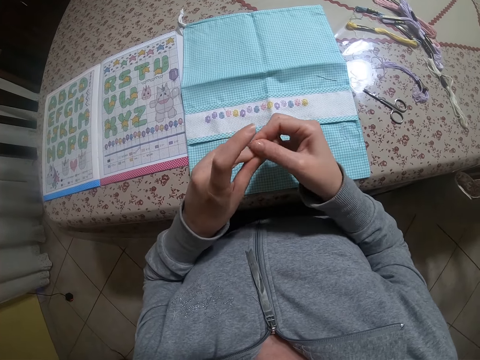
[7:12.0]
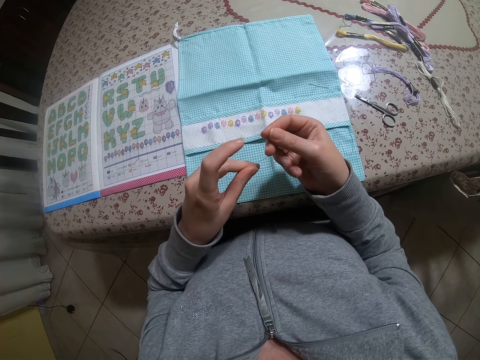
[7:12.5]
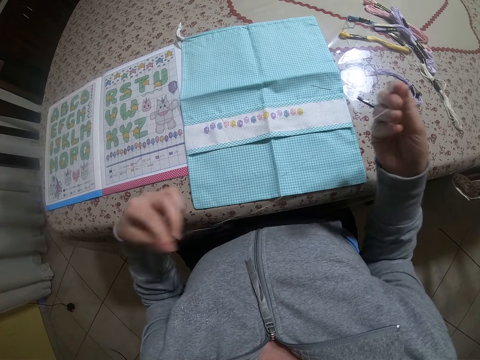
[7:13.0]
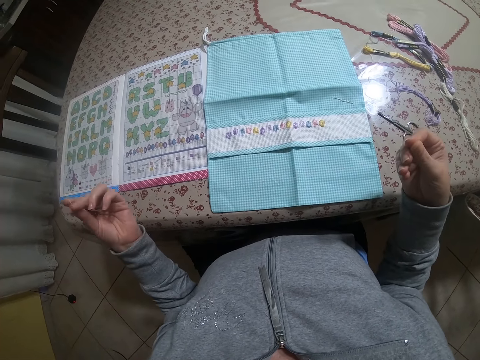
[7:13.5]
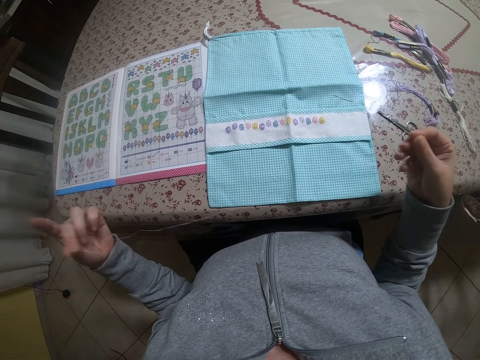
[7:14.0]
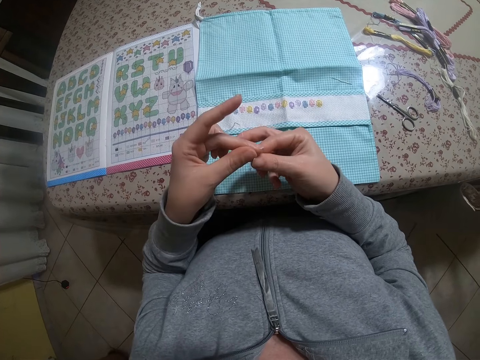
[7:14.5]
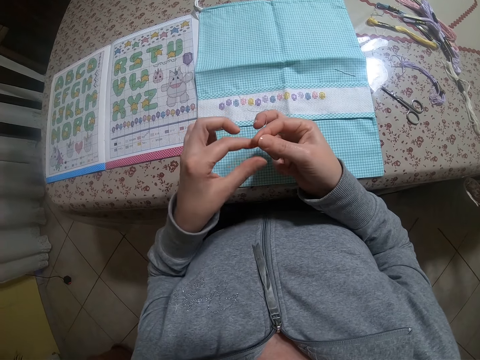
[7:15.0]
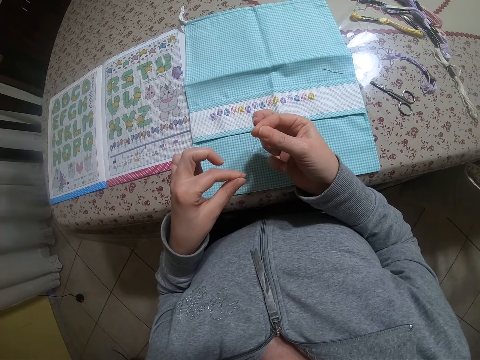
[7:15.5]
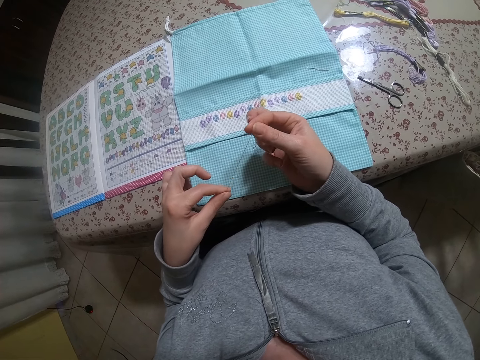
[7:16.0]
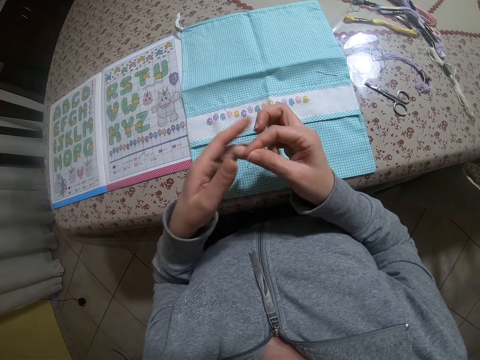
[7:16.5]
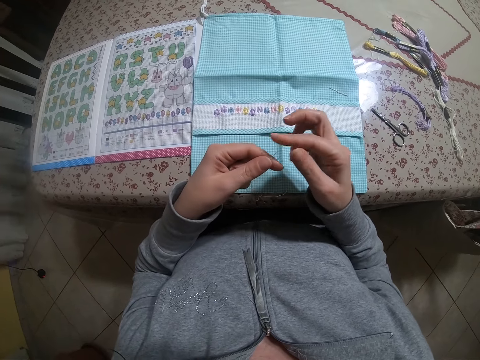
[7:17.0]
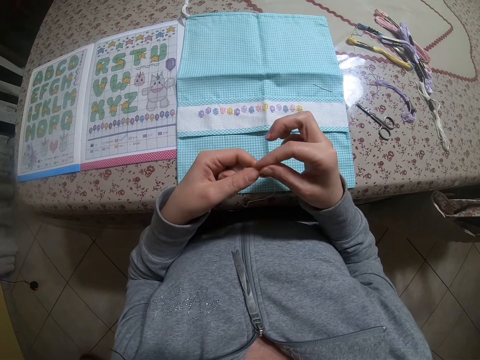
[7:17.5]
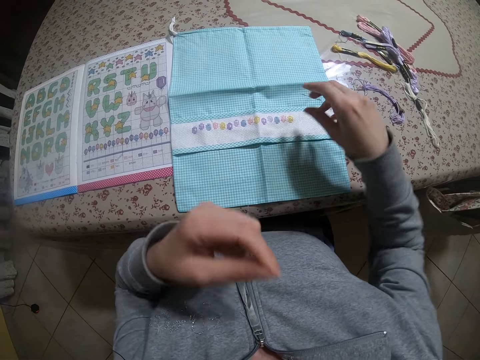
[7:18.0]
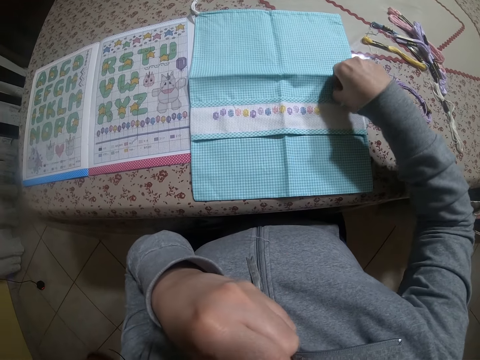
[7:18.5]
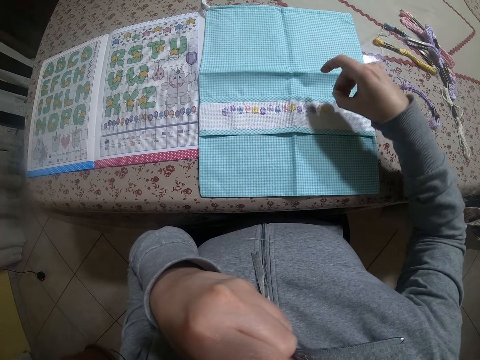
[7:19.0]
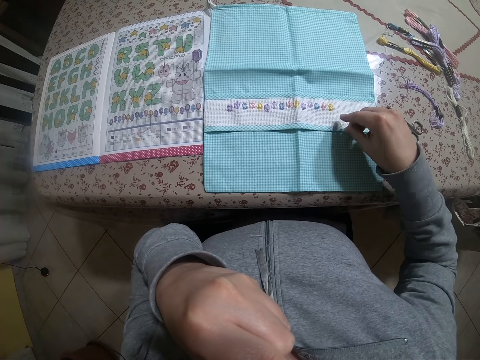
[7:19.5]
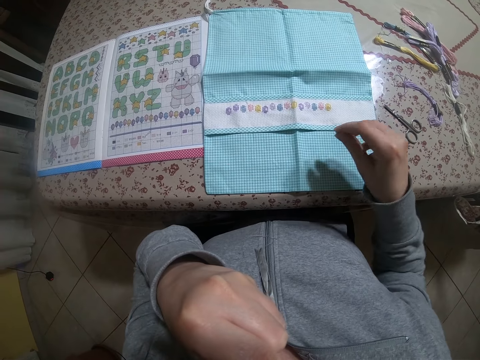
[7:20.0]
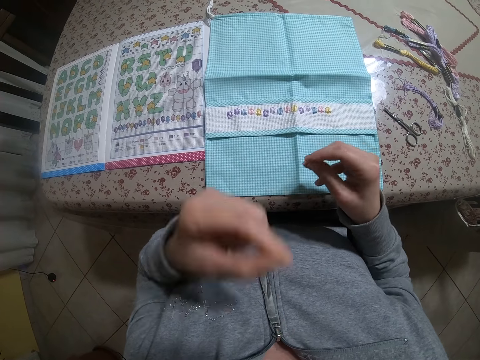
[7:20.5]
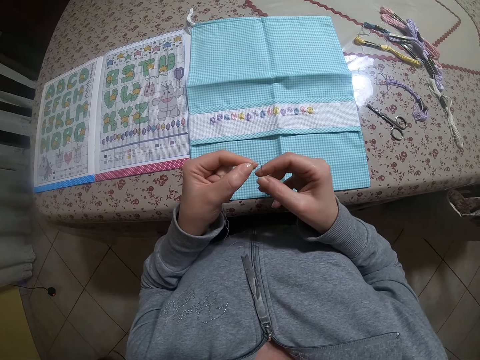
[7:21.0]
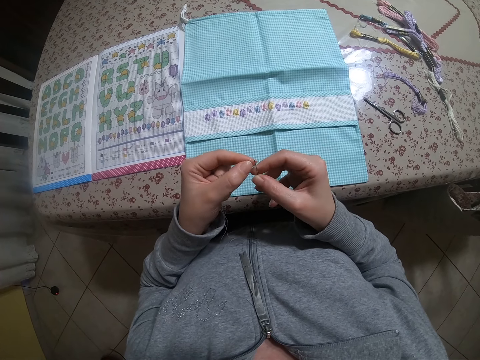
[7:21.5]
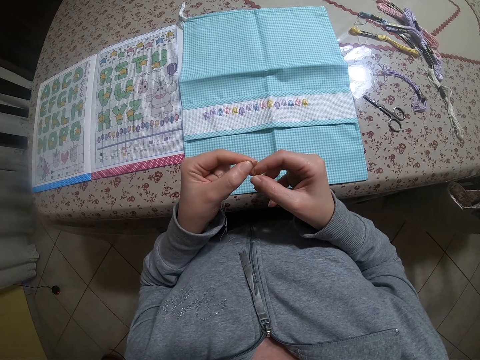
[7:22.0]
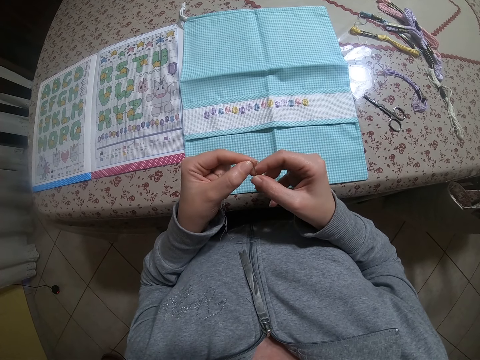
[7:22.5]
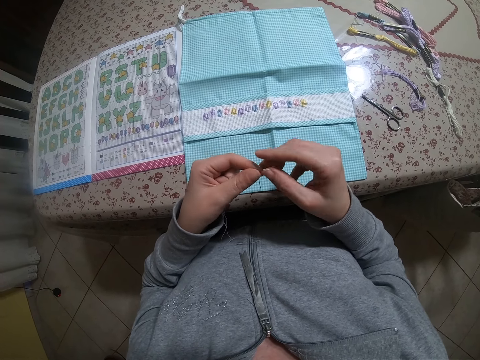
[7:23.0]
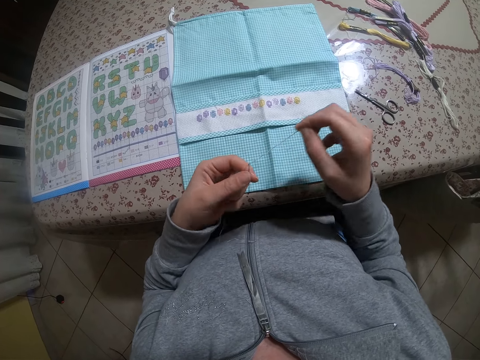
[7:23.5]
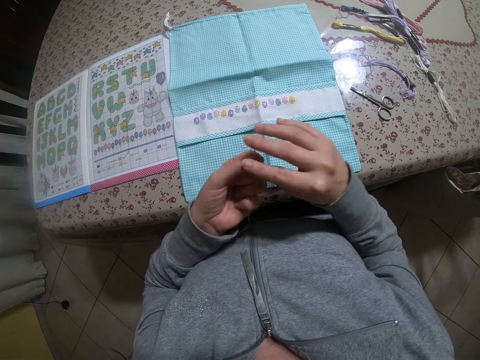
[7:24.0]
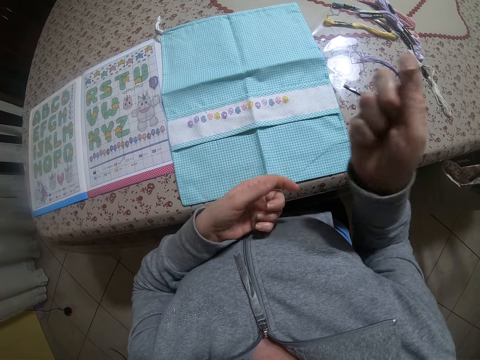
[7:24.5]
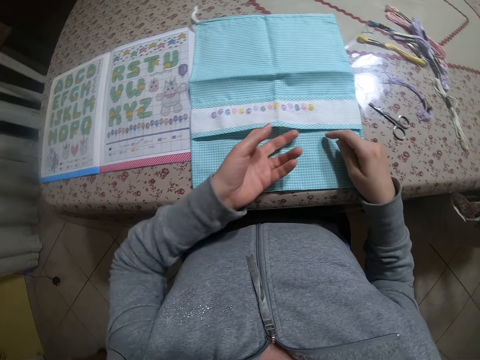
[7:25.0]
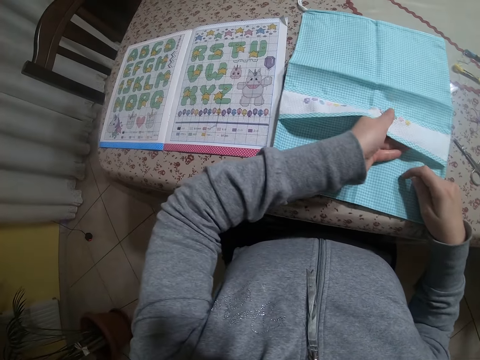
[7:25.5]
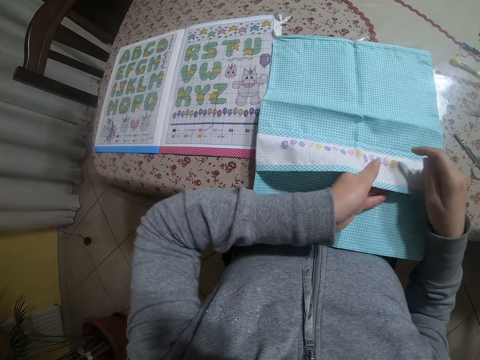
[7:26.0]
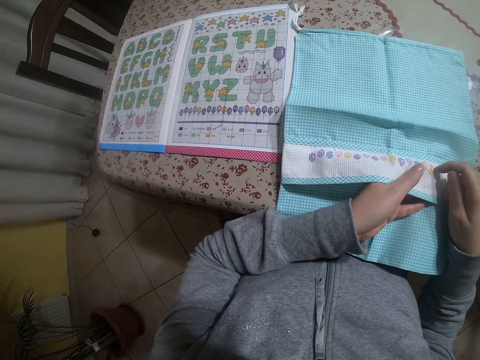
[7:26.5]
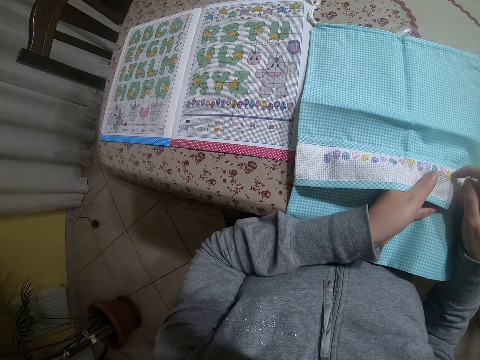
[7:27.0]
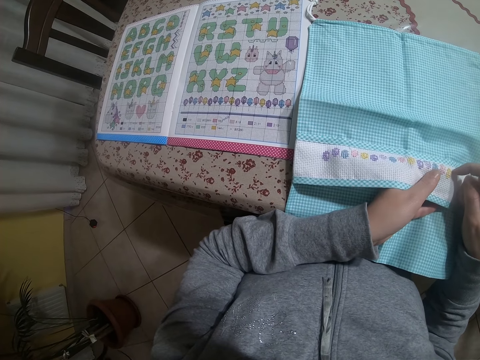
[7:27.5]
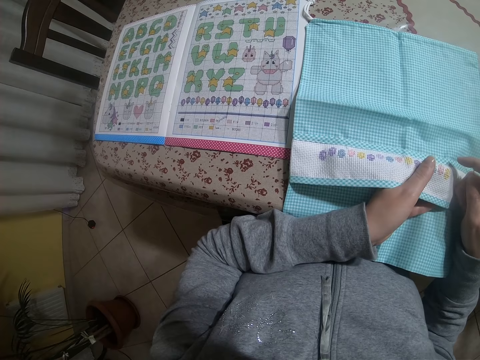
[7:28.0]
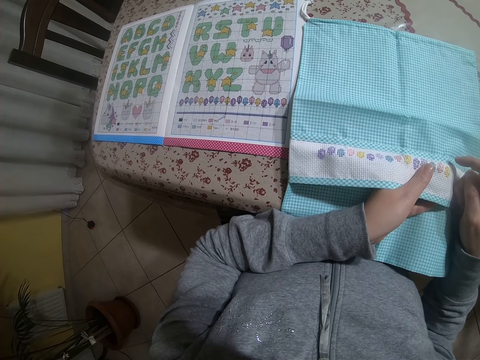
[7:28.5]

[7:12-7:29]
The camera wearer puts the thread in her mouth with her left hand. She picks up the needle on the cloth on the table with her right hand. She puts the thread in the needle. She holds the cloth.

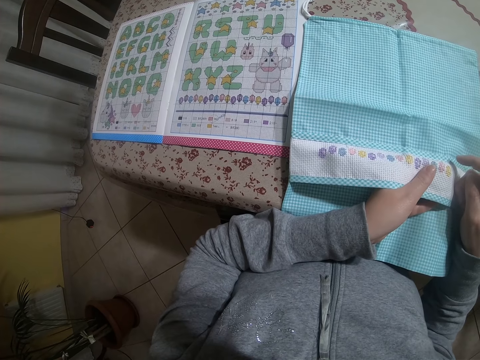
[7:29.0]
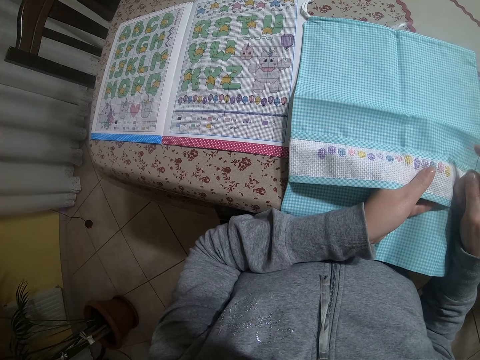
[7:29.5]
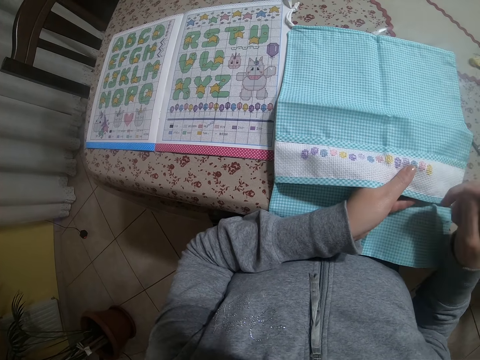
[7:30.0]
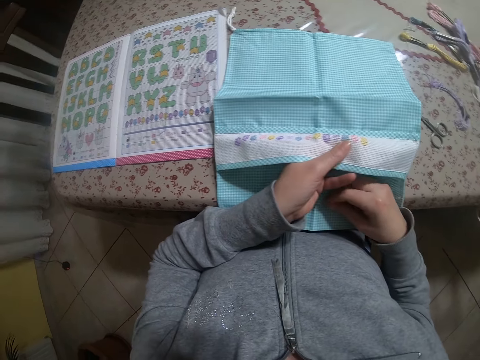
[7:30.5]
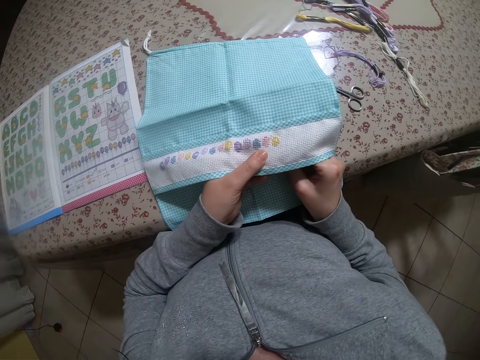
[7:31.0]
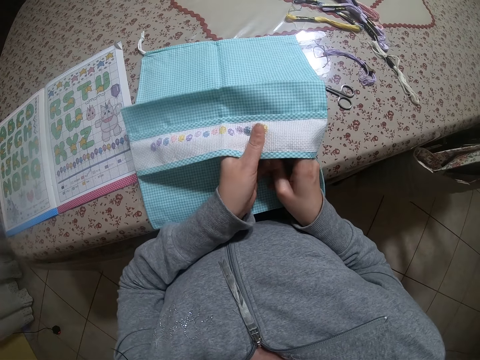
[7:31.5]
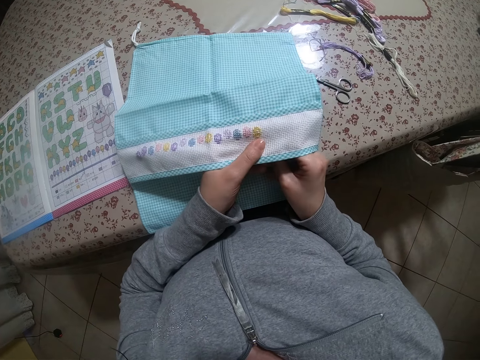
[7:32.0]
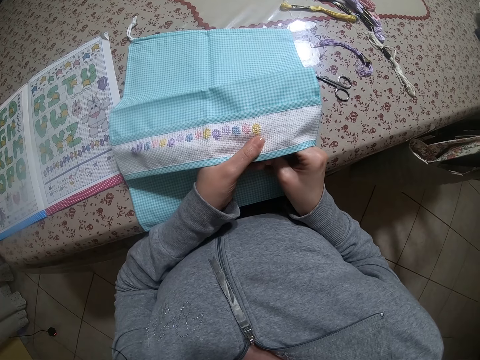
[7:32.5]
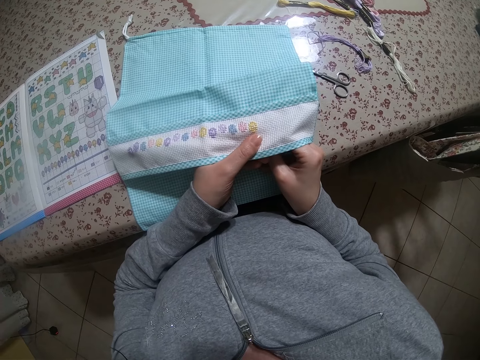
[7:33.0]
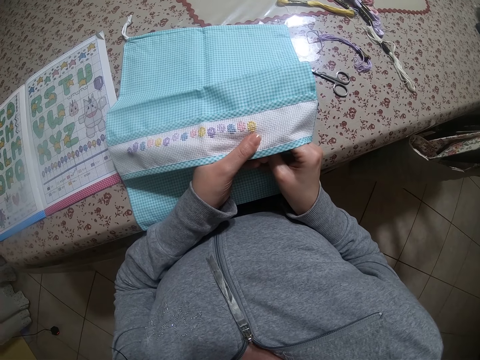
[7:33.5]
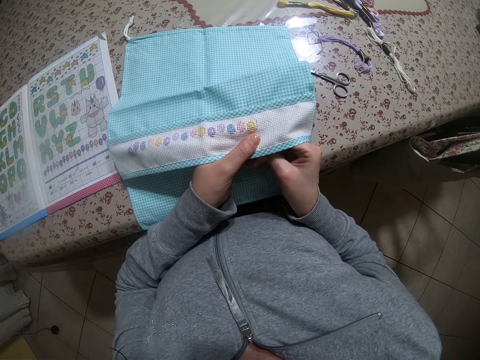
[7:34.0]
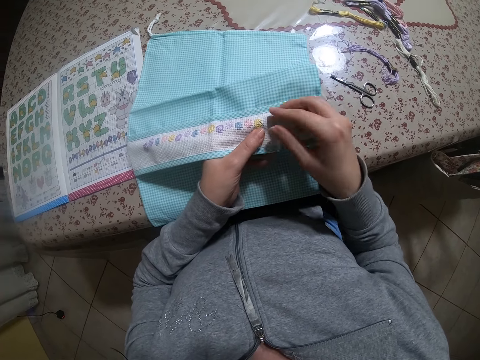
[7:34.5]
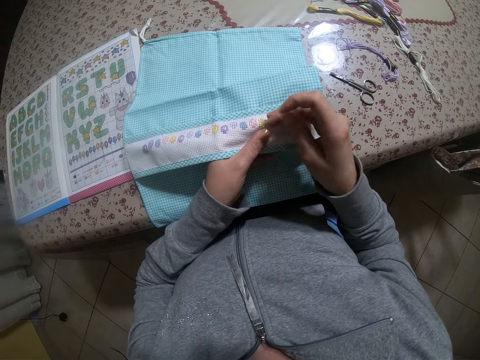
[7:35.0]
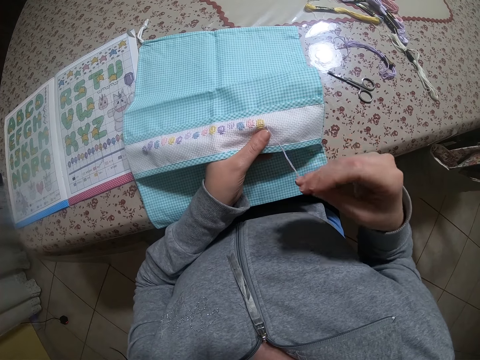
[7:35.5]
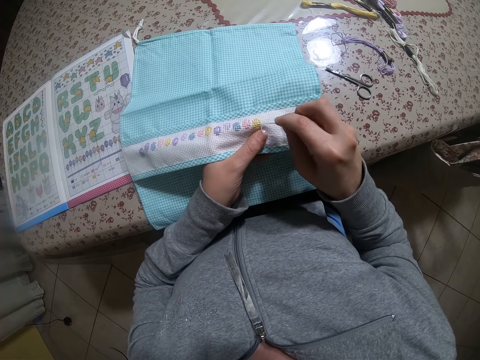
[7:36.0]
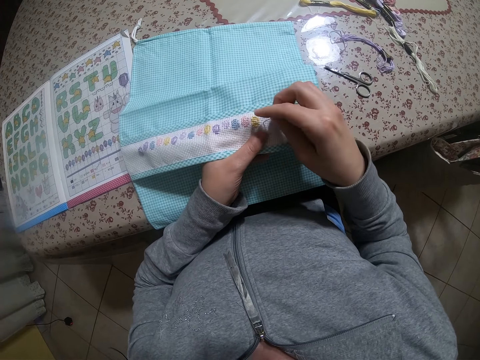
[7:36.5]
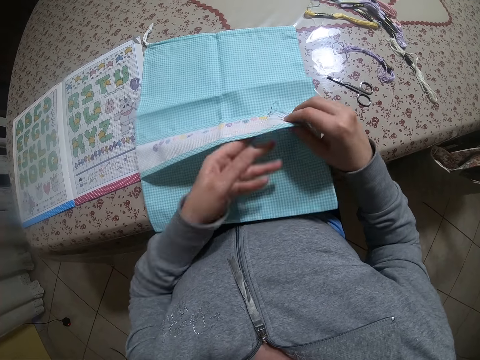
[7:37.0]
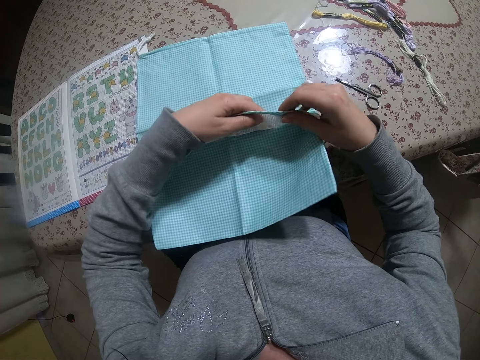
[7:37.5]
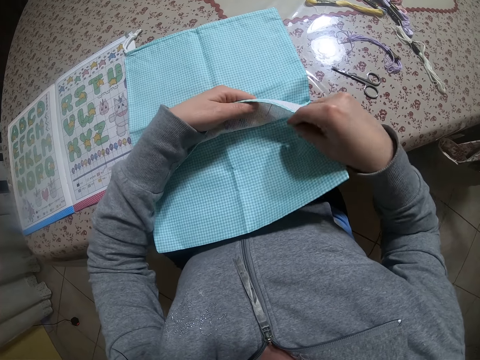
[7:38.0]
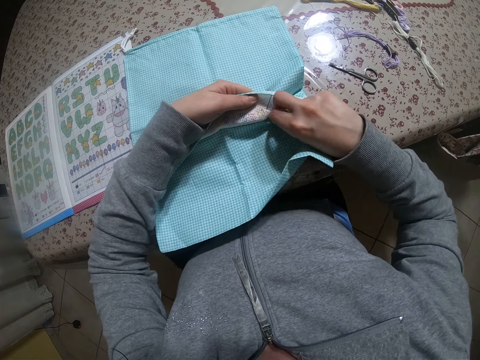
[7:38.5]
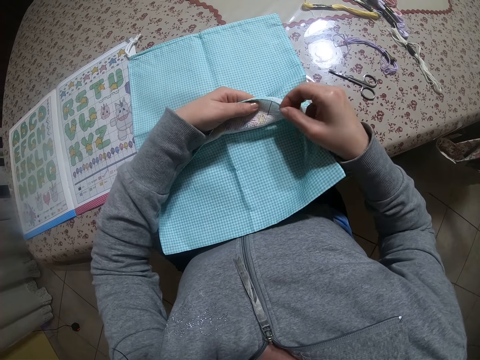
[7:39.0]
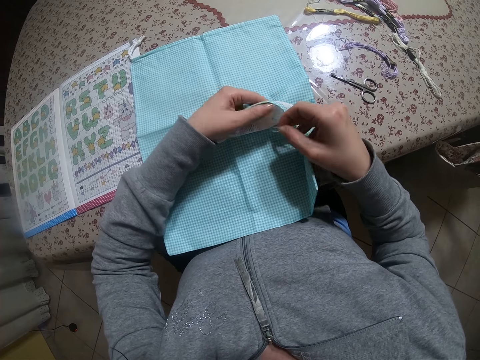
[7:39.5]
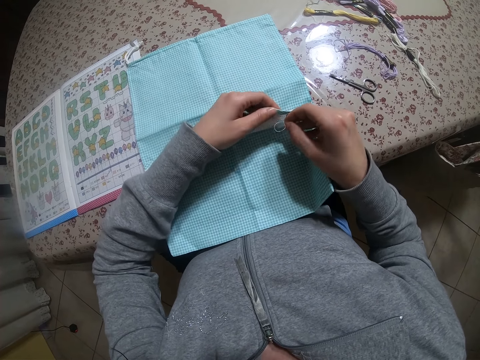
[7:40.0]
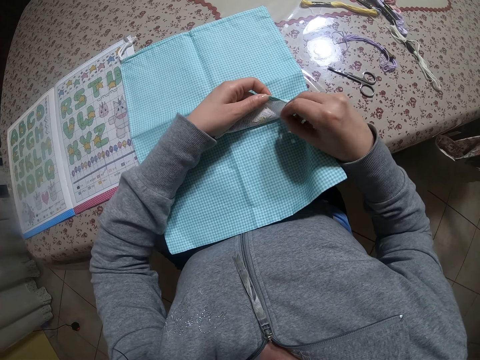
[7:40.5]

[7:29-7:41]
The camera wearer sews the cloth on the table with the needle and thread in her right hand. She knits.
